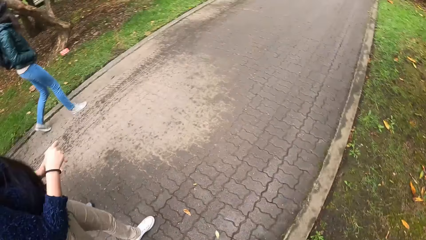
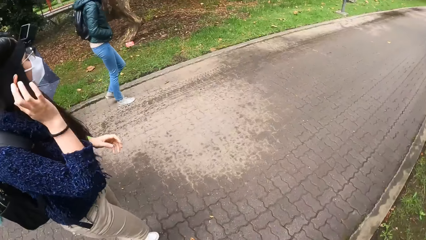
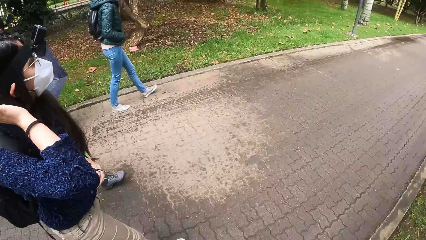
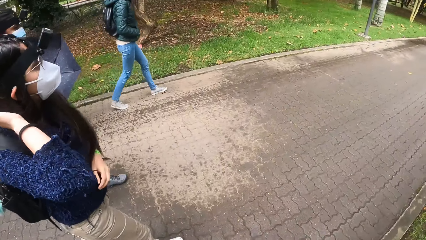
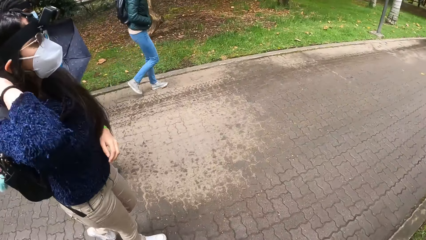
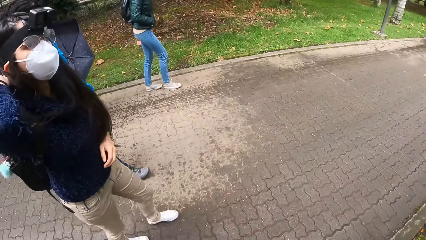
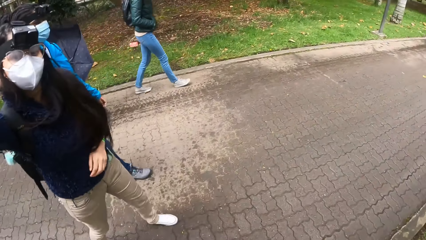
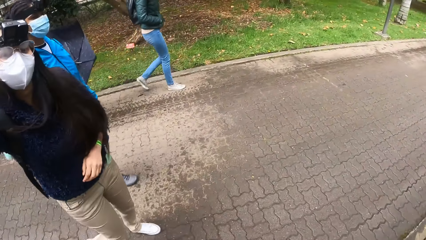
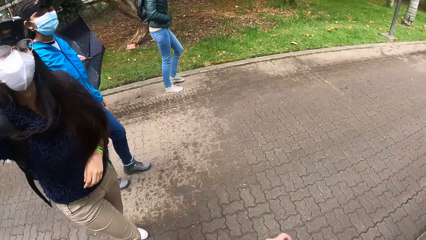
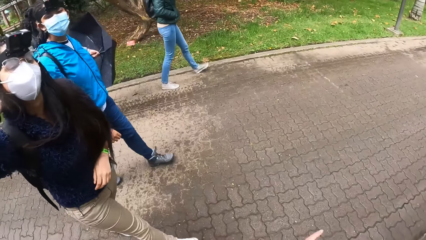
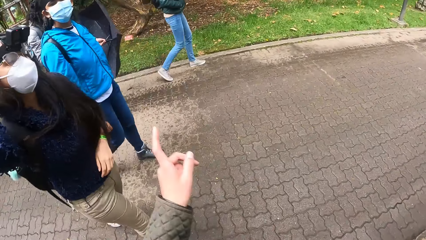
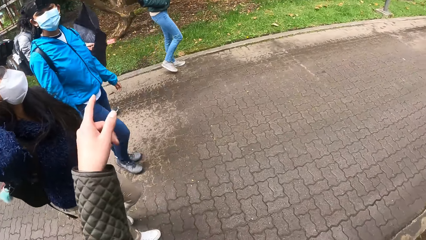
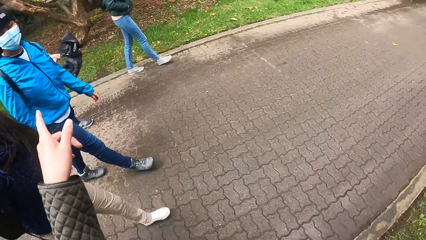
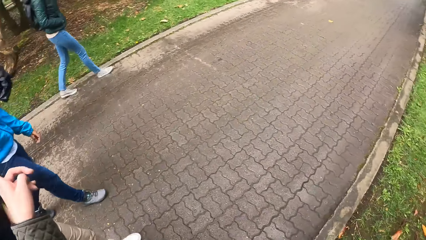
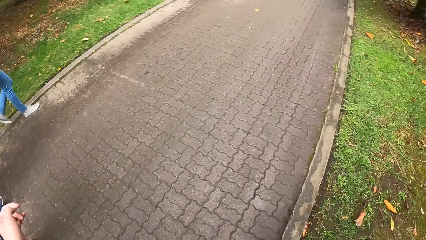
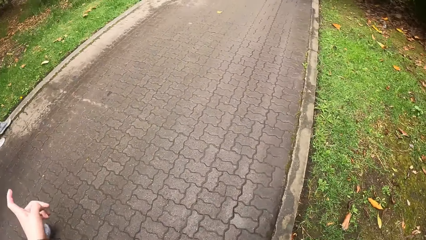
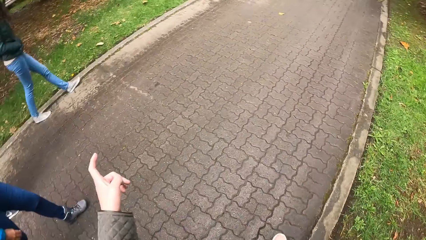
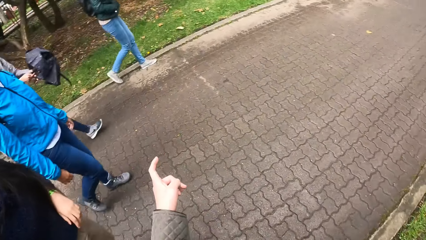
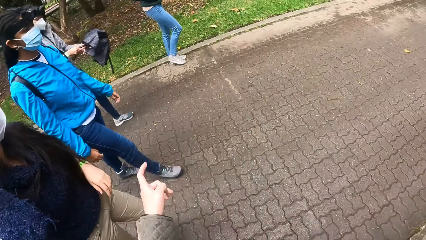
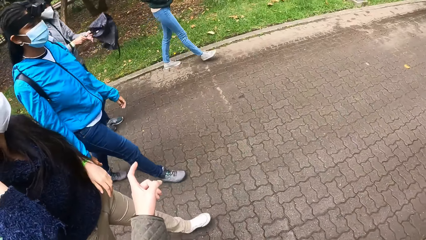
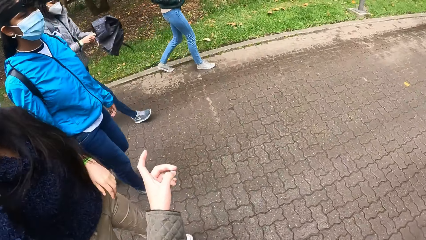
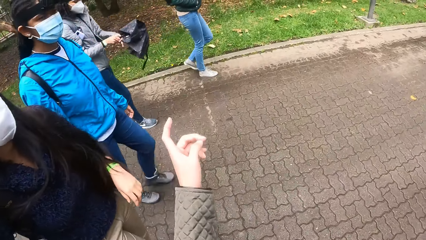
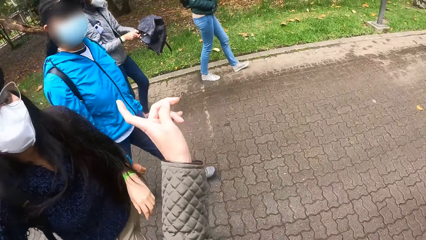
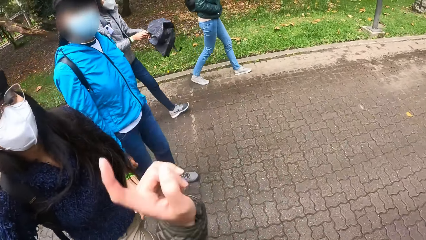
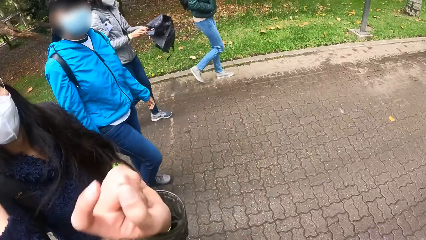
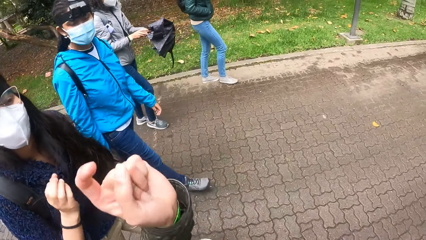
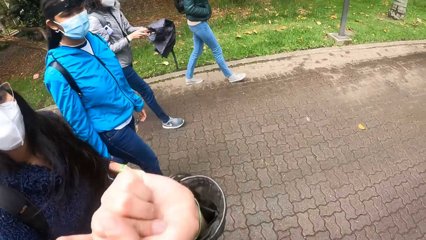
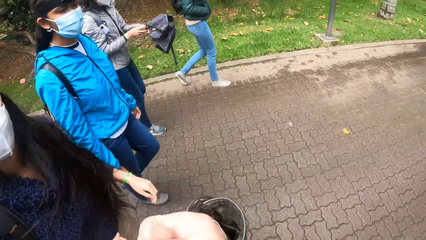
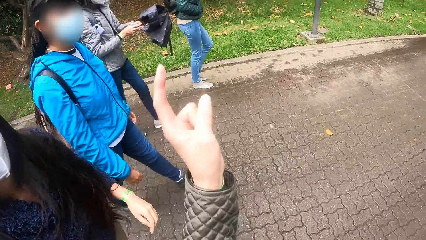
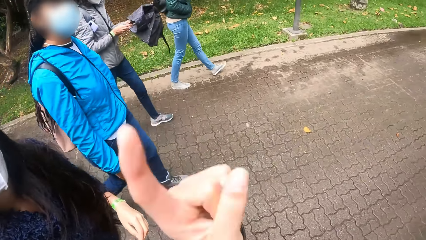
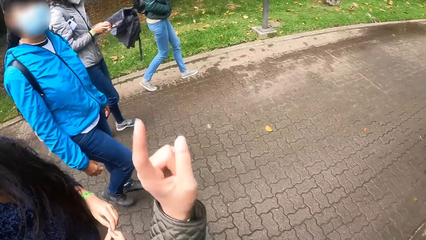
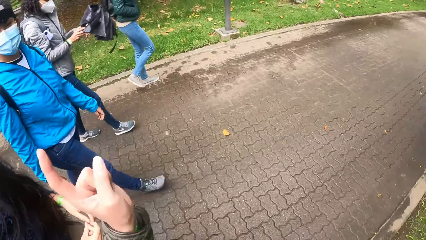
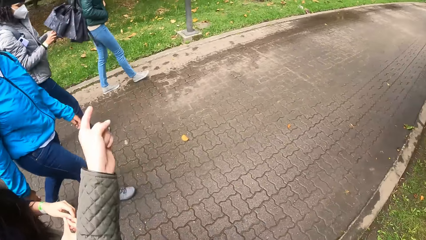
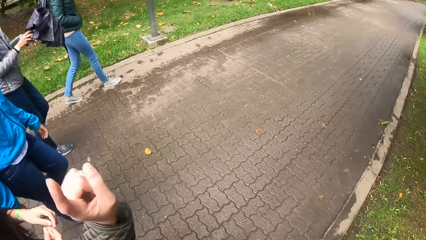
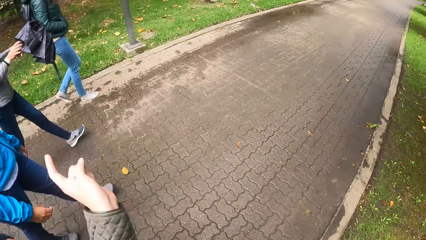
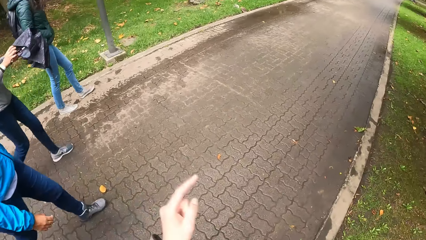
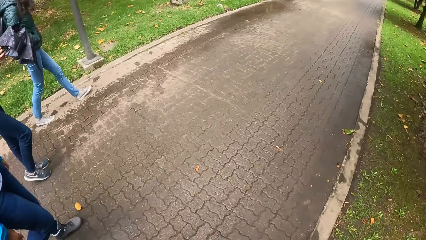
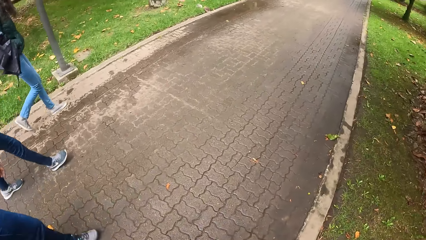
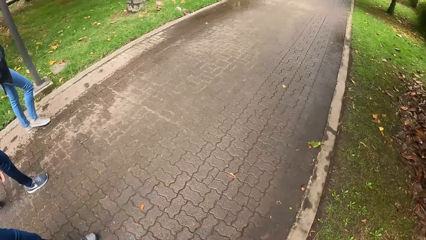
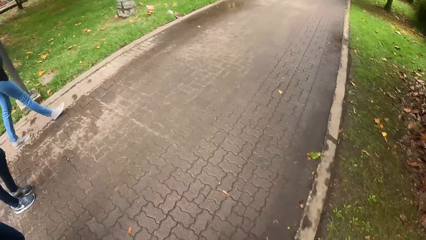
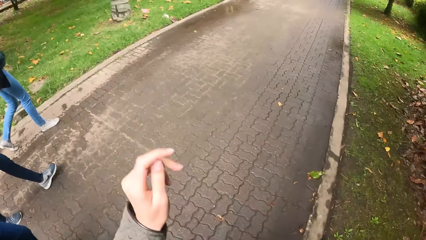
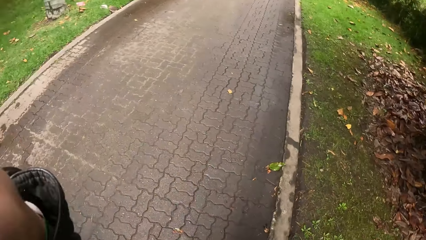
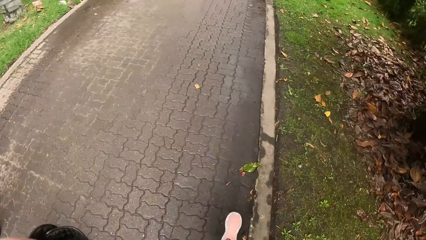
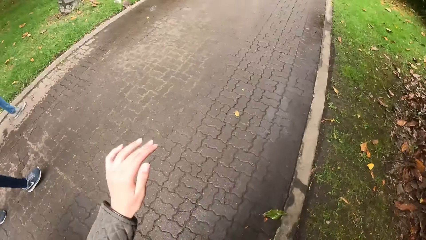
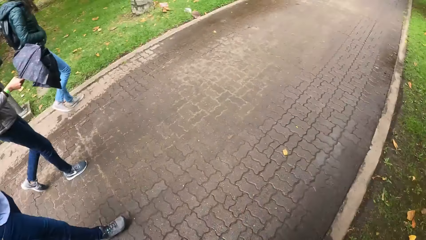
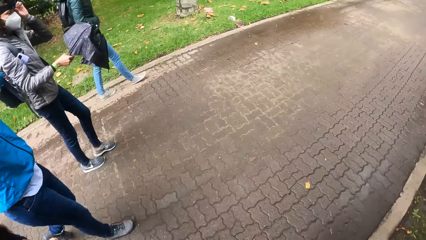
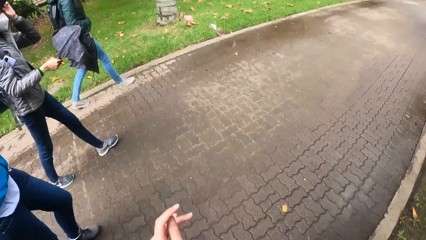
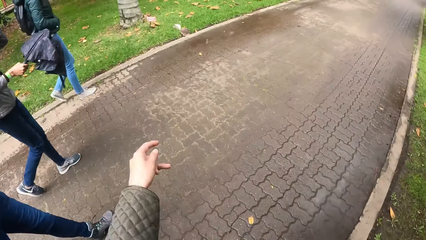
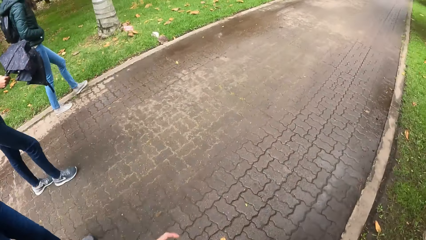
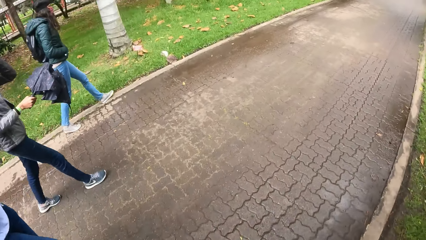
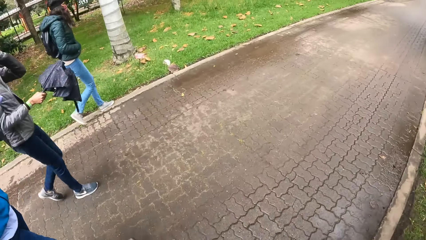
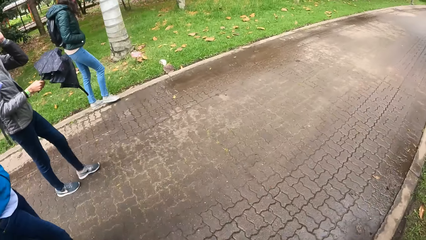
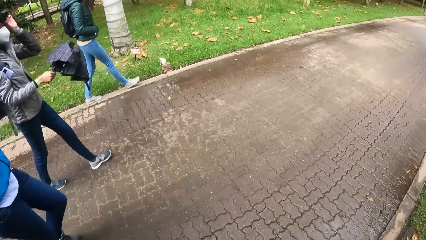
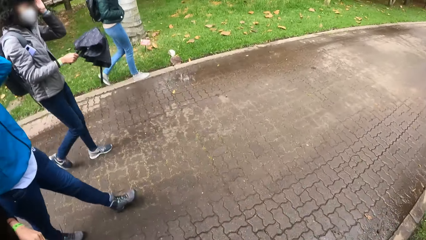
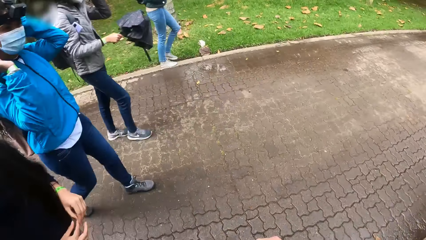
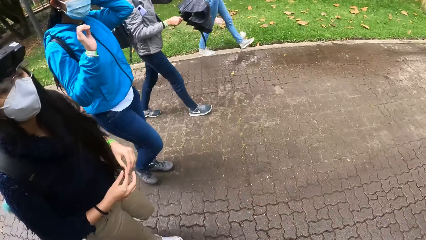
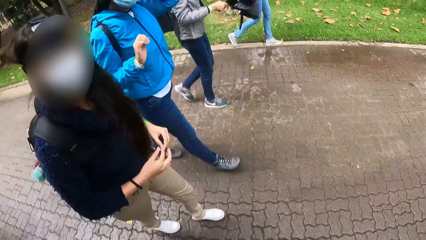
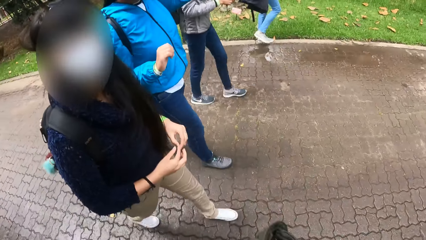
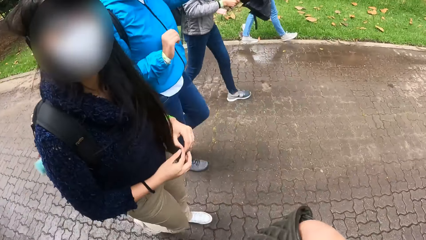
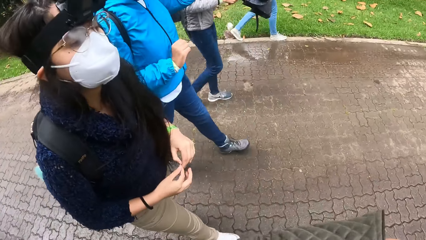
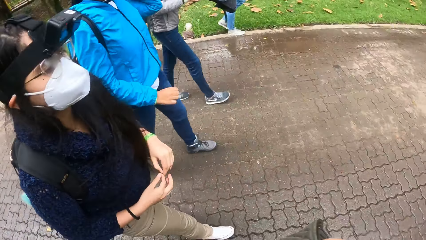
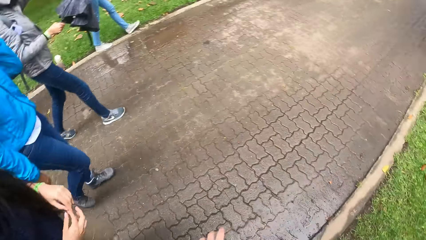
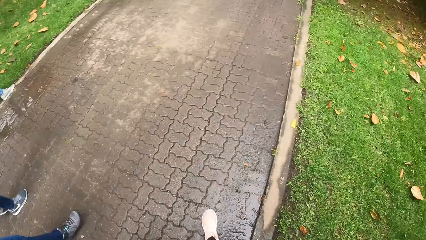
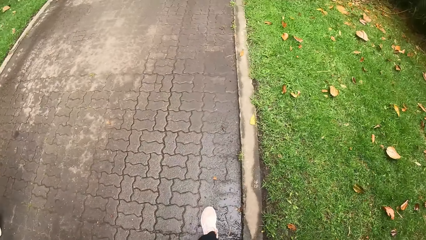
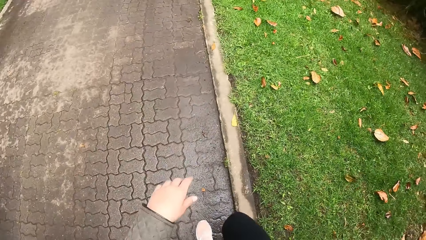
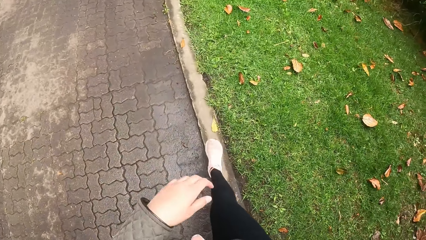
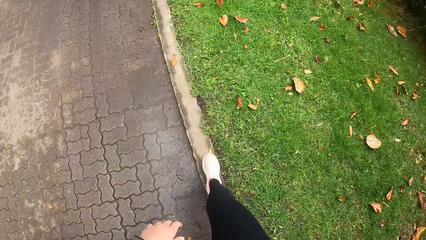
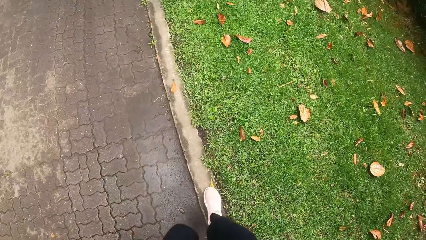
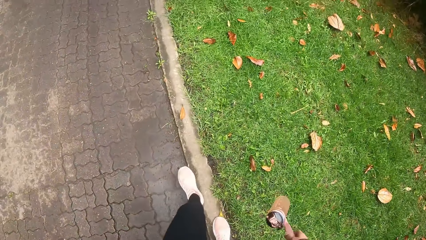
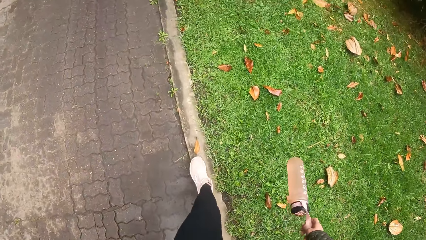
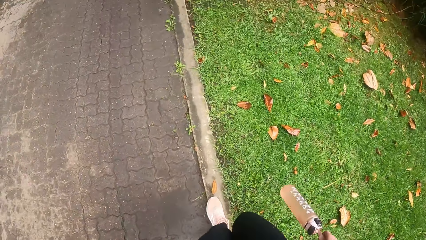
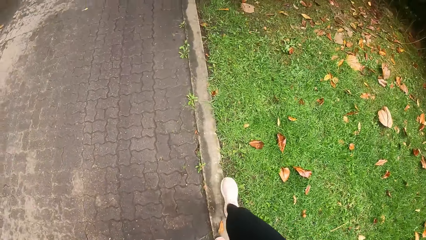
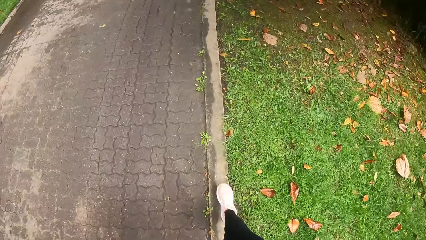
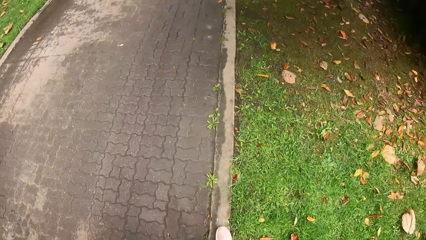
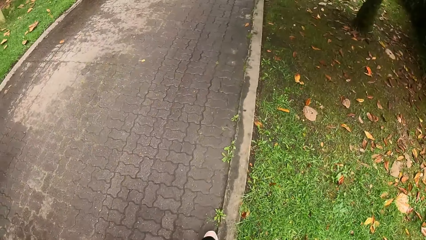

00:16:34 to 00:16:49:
The girl folds an umbrella with her hands. The girl touches a camera on her head with her left hand.
